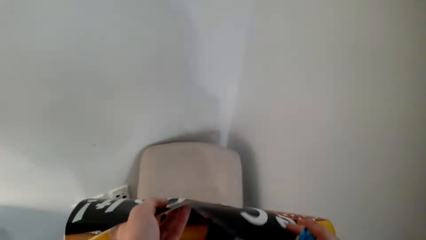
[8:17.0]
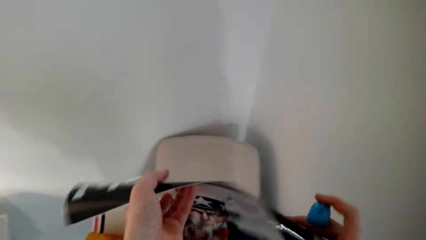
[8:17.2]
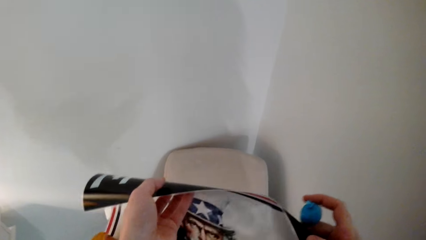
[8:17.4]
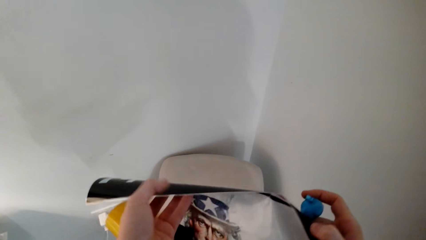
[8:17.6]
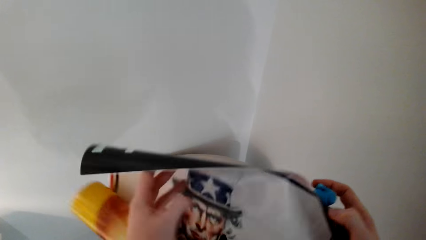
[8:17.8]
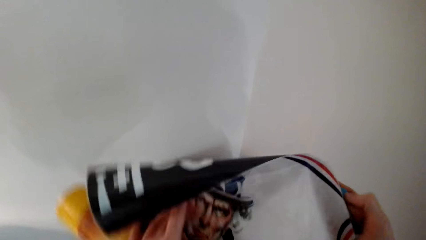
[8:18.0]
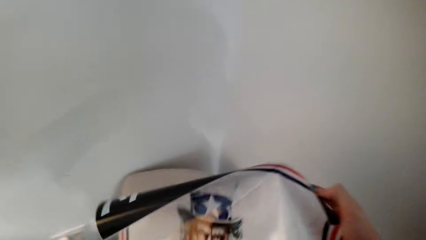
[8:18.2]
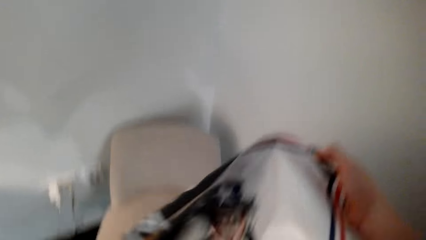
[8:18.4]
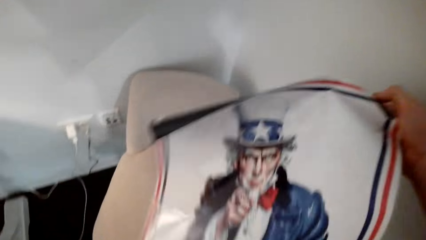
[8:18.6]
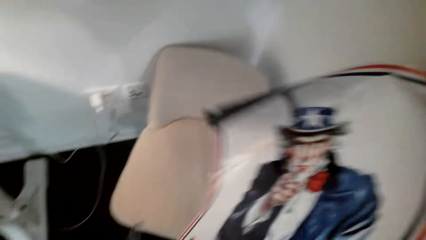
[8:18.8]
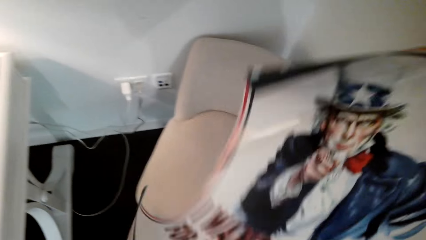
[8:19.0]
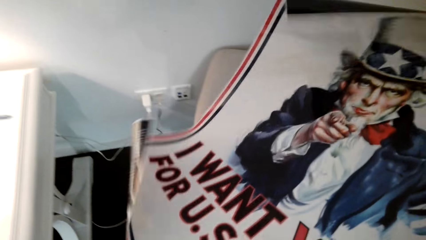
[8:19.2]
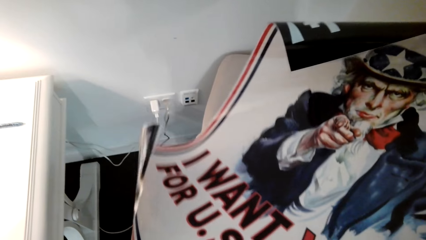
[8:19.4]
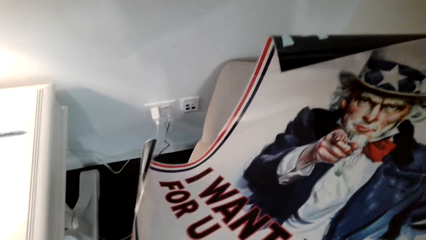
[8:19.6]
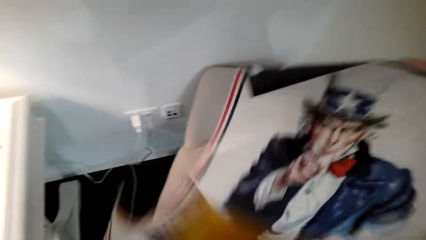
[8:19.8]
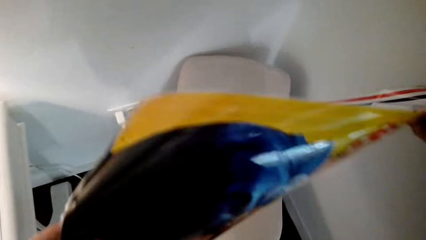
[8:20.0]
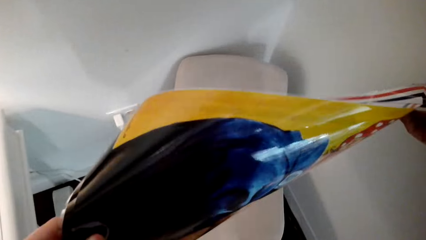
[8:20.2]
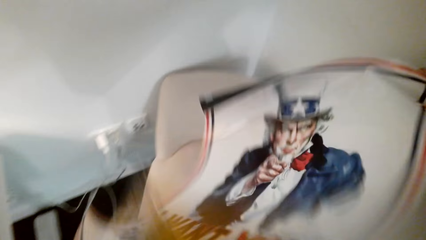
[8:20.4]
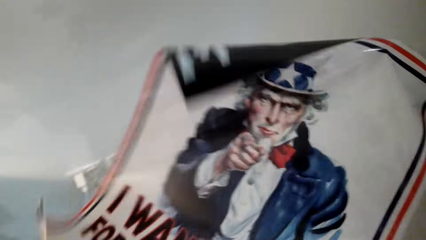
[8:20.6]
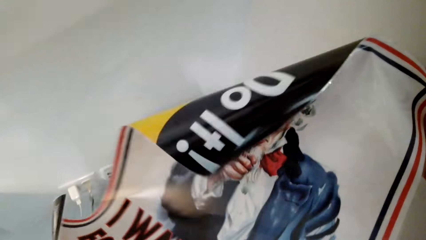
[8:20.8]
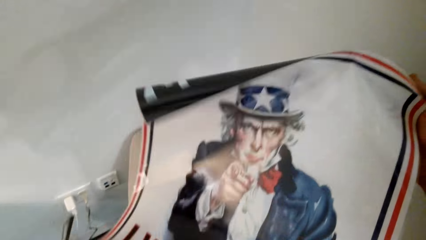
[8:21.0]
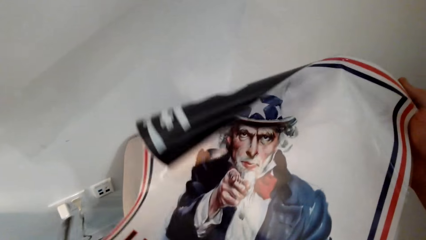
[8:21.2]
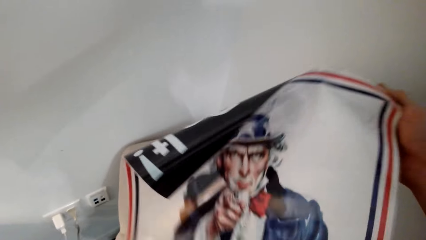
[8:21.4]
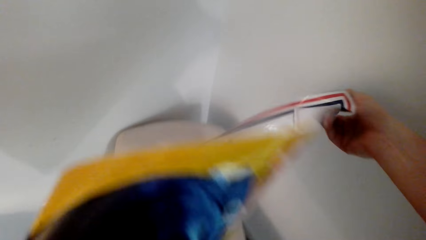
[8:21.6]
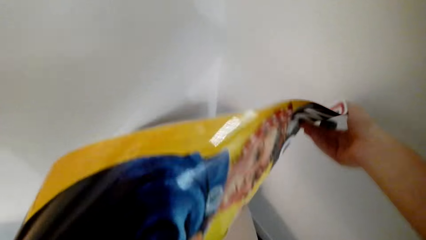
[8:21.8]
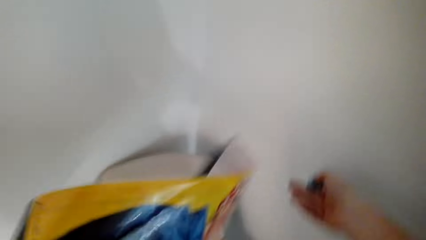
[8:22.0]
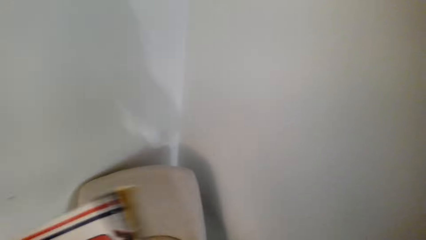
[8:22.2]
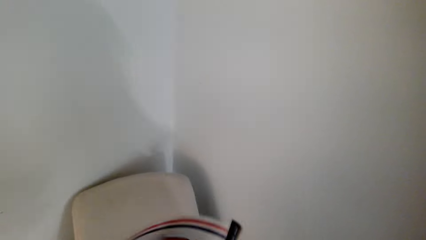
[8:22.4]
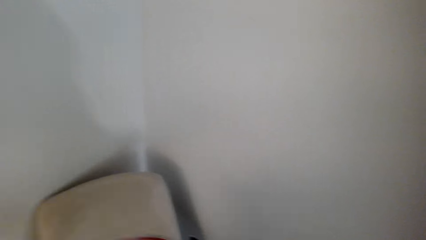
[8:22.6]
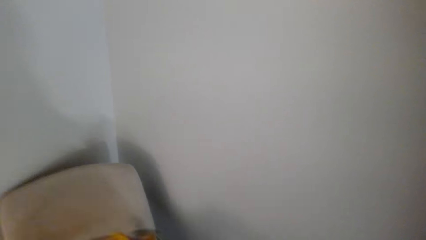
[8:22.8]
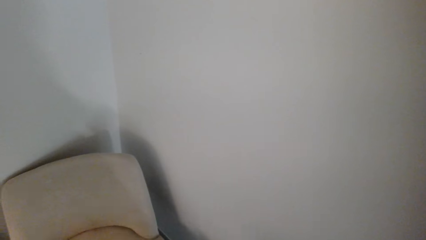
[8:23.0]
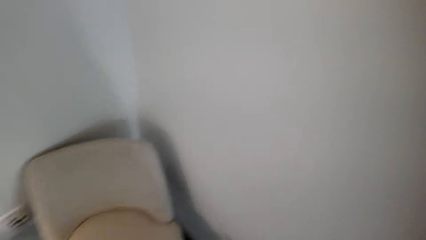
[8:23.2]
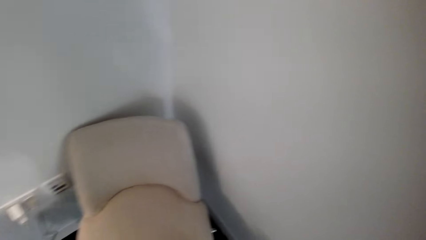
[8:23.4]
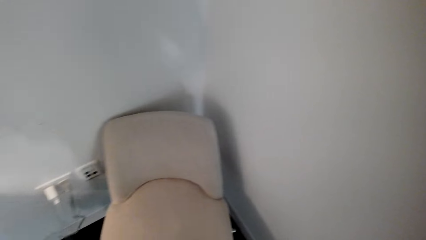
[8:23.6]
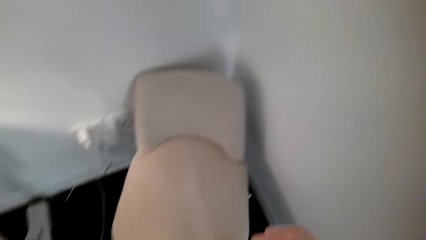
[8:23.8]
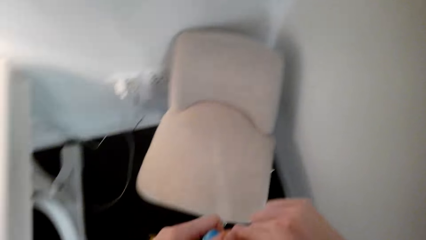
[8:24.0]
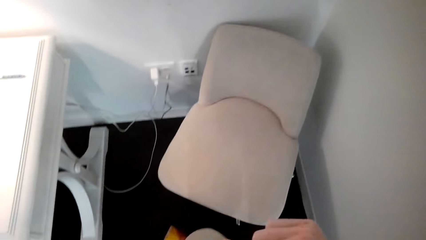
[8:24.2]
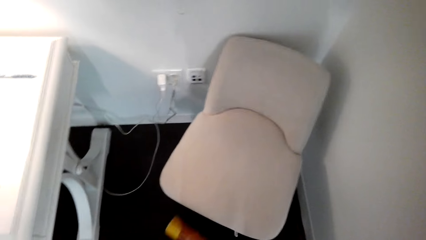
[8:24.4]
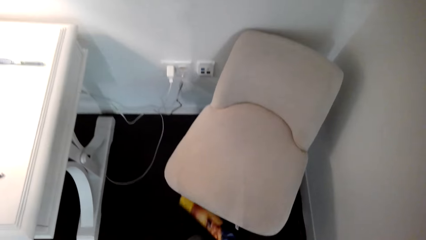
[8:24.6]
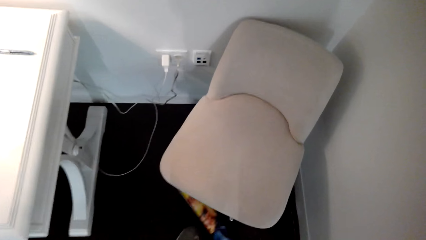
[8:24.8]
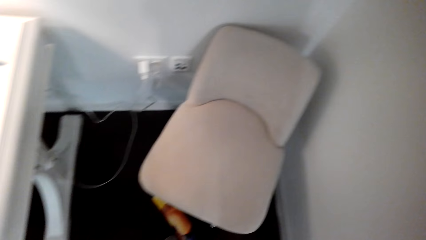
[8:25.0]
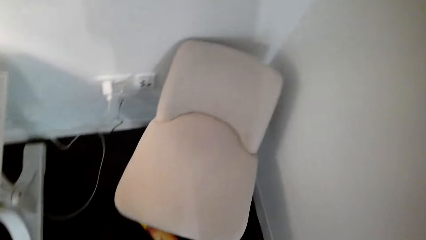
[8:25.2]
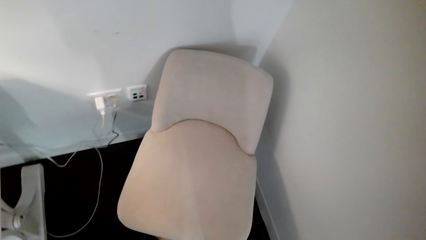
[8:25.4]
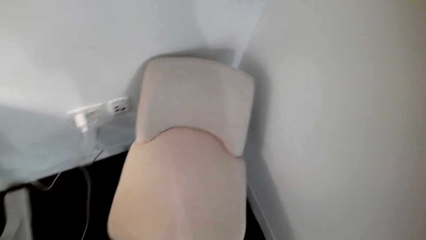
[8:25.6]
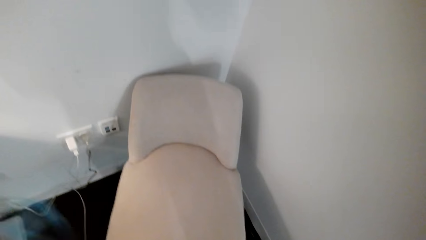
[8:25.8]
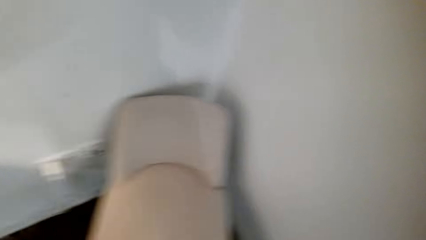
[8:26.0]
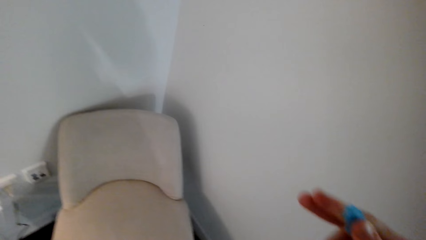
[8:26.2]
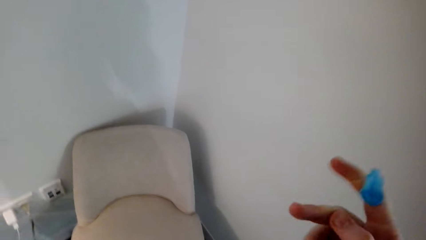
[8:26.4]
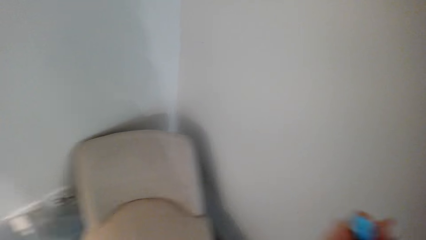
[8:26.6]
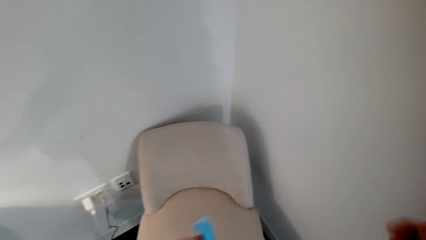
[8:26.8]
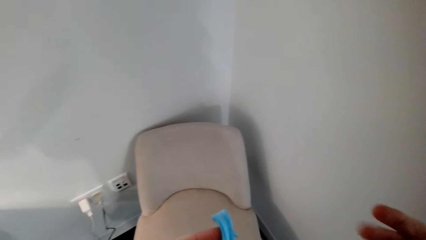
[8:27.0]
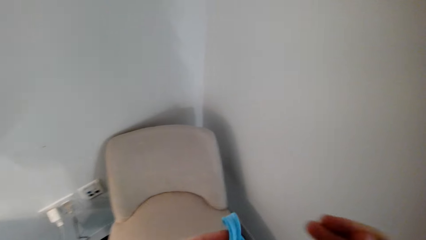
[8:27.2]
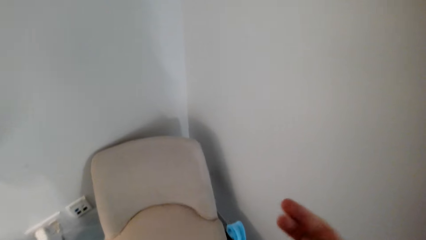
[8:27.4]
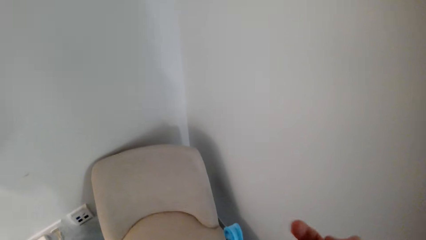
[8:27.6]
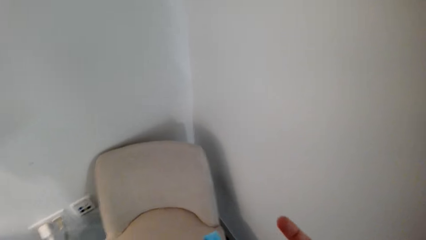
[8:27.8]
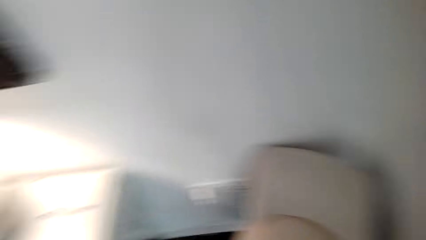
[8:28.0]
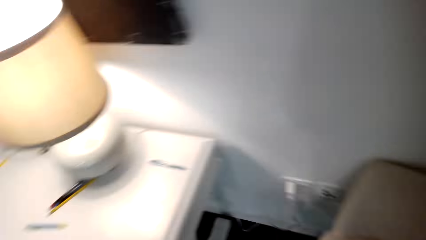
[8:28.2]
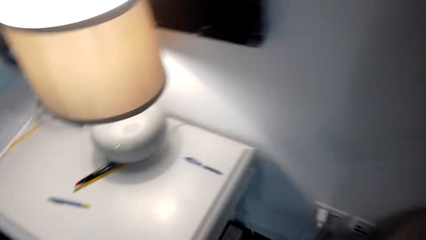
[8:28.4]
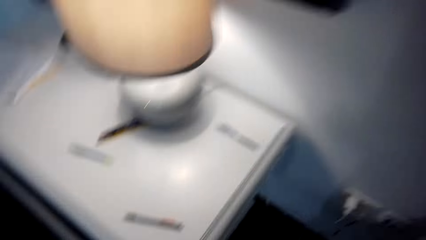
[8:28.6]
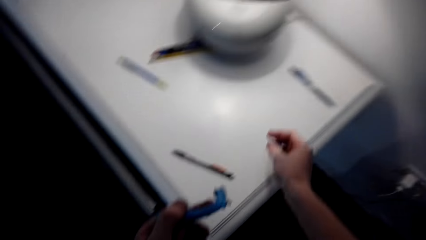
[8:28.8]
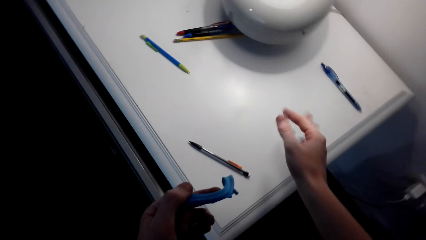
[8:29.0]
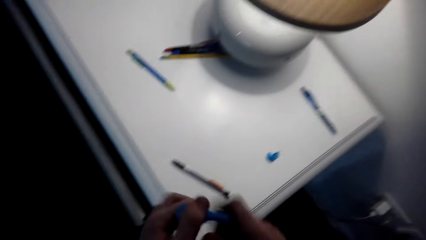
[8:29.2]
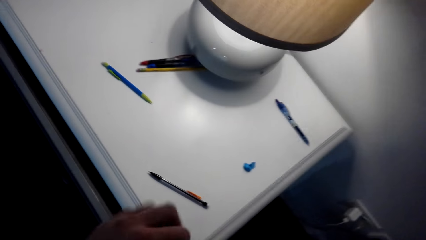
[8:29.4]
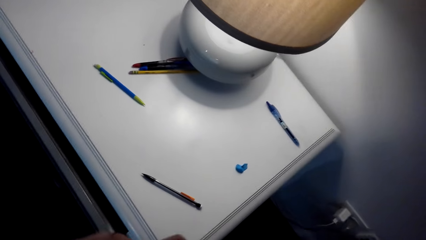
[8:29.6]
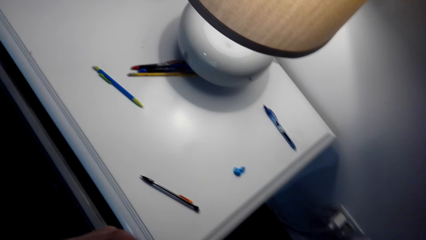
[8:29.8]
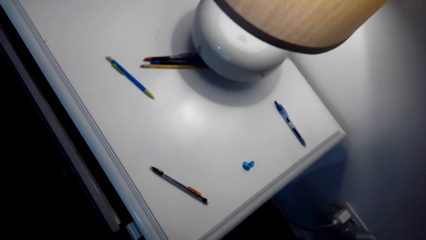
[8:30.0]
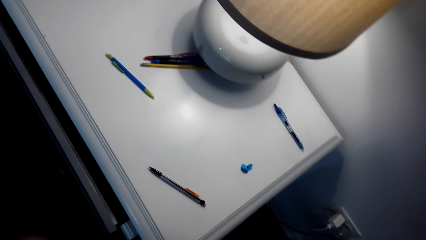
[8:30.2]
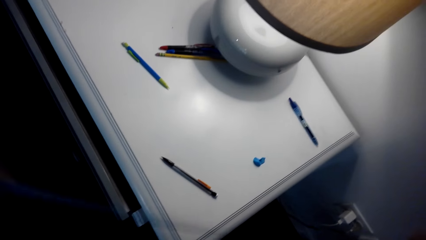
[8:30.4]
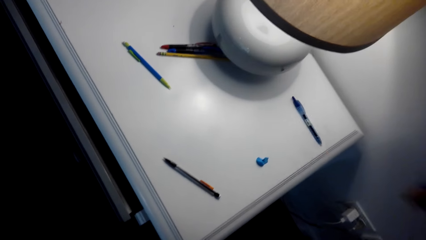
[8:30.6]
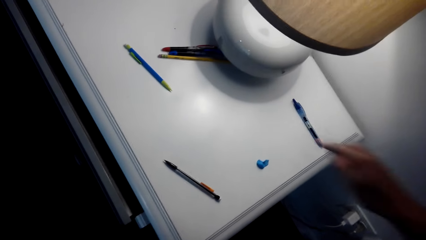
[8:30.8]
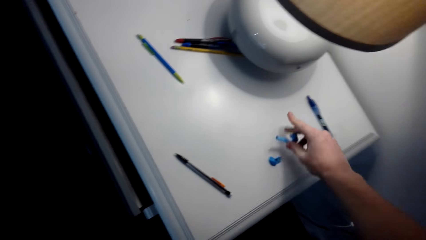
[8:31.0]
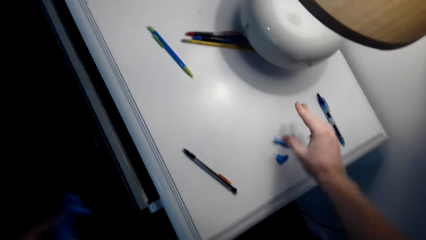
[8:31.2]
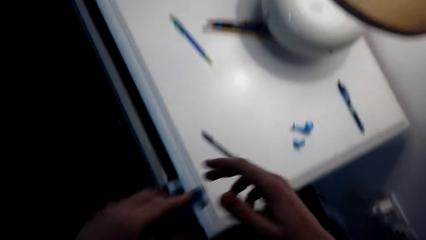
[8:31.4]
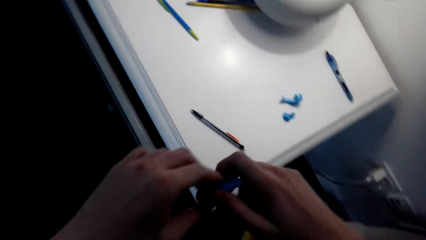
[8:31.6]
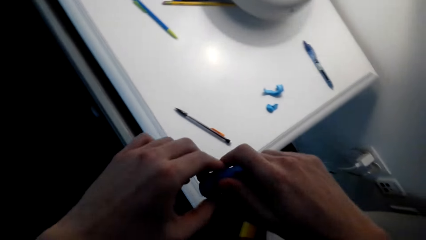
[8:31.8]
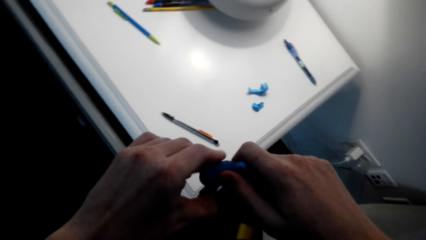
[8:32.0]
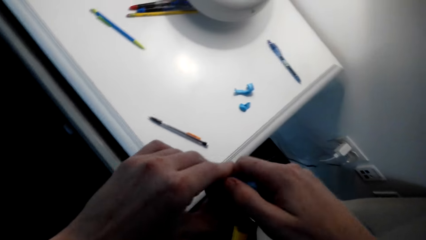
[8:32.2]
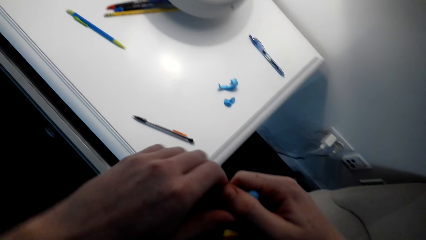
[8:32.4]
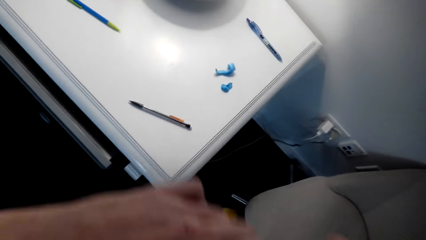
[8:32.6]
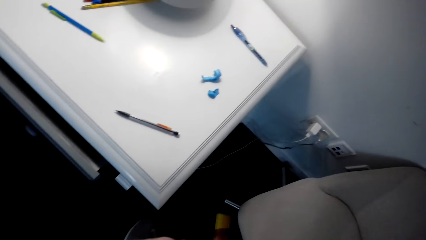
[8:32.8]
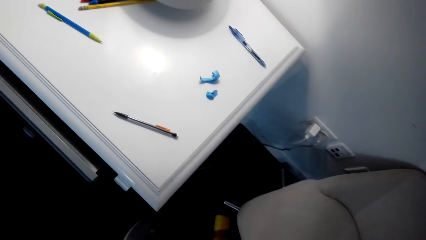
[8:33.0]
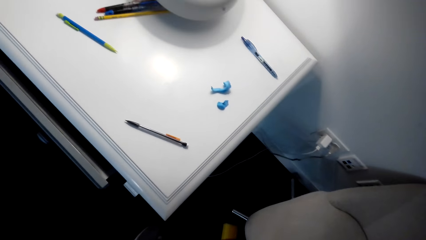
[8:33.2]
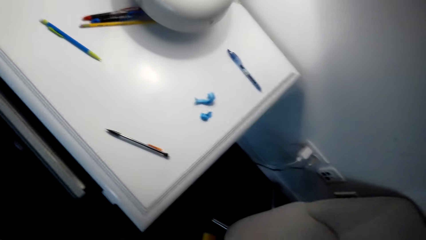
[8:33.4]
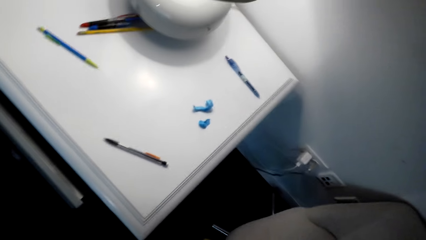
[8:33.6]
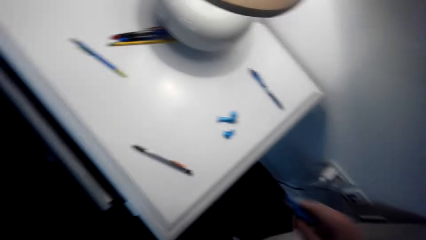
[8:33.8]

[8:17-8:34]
The camera wearer talks. They check the portrait. They spread the poster. They turn the poster. They interact with a person. The camera wearer throws the portrait art on the floor. They pinch the poster putty. They talk. They put the poster putty on the table. They pinch the poster putty. They pull the sticker. They put the poster putty on the table. They pull the sticker. They pinch the poster putty.
